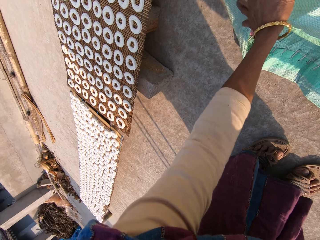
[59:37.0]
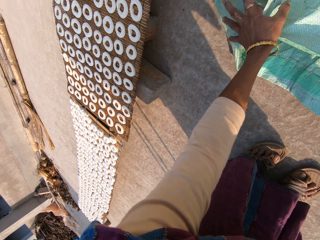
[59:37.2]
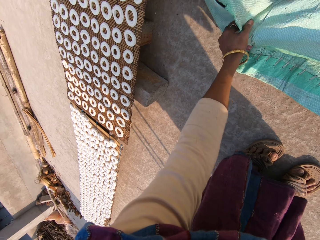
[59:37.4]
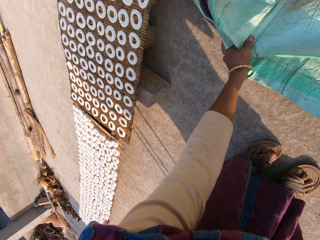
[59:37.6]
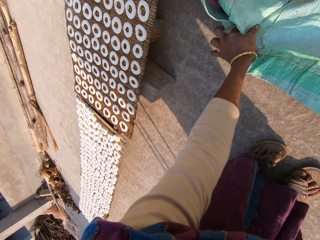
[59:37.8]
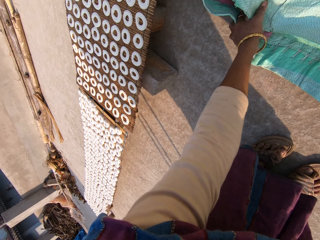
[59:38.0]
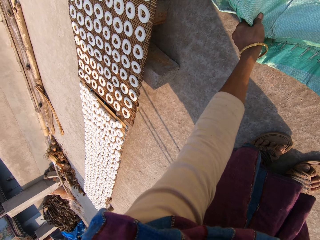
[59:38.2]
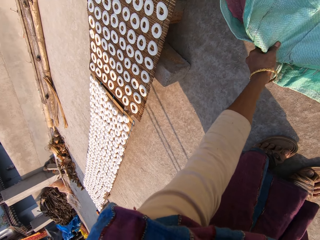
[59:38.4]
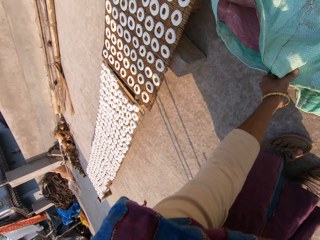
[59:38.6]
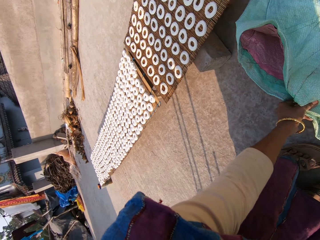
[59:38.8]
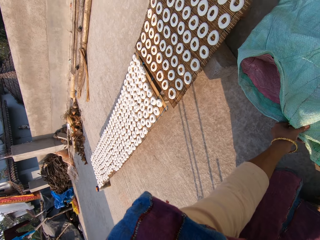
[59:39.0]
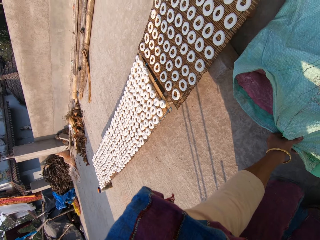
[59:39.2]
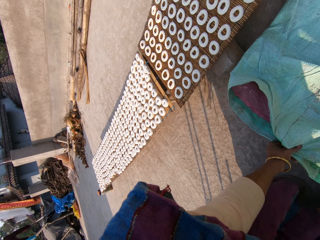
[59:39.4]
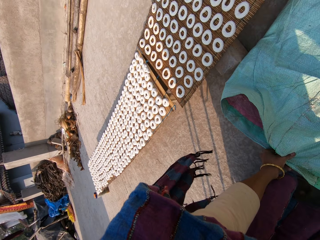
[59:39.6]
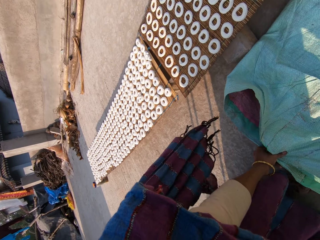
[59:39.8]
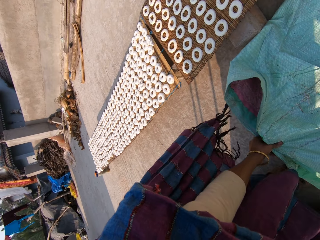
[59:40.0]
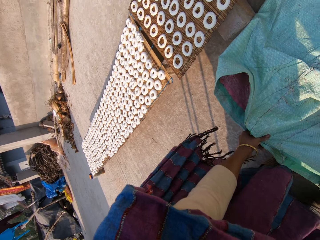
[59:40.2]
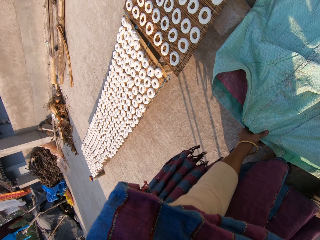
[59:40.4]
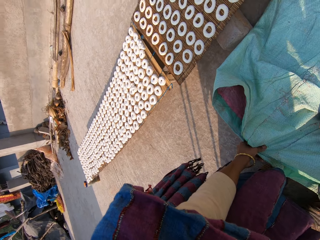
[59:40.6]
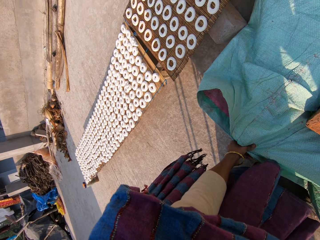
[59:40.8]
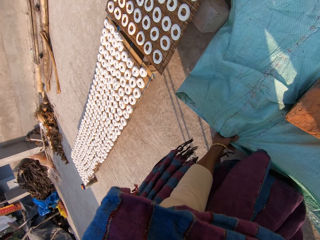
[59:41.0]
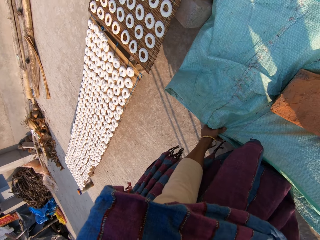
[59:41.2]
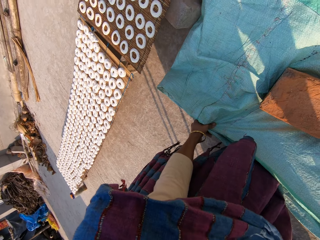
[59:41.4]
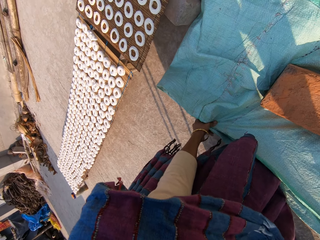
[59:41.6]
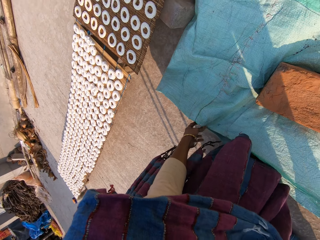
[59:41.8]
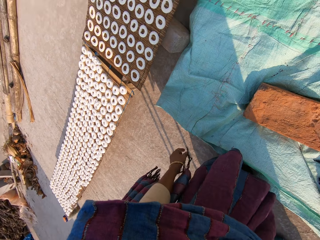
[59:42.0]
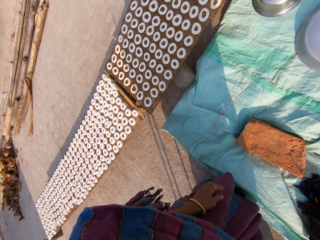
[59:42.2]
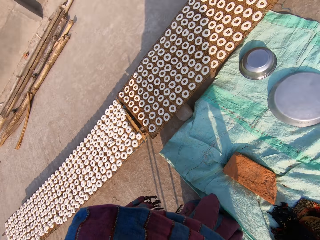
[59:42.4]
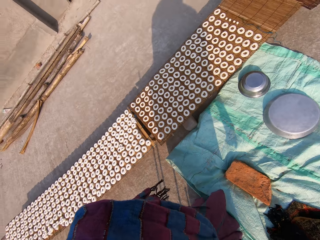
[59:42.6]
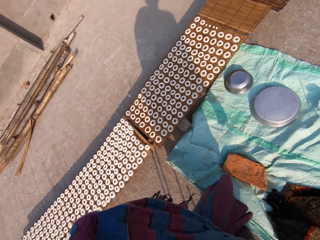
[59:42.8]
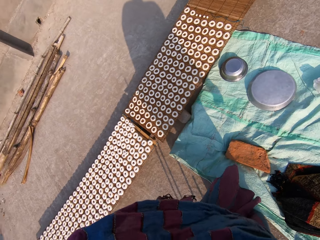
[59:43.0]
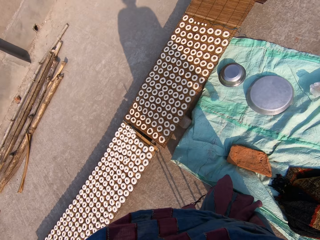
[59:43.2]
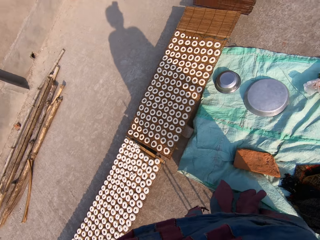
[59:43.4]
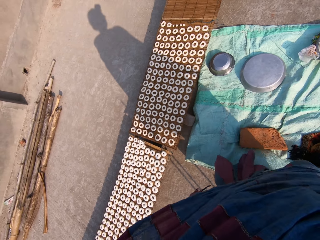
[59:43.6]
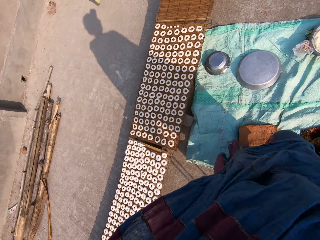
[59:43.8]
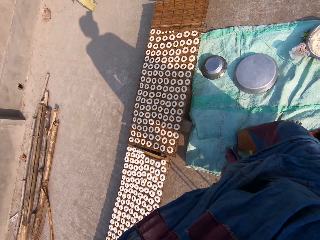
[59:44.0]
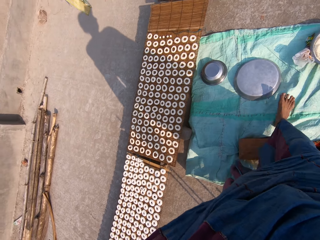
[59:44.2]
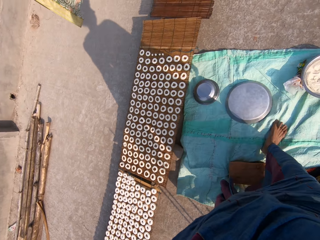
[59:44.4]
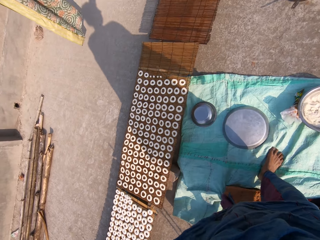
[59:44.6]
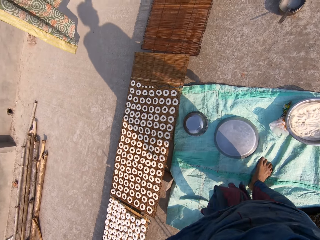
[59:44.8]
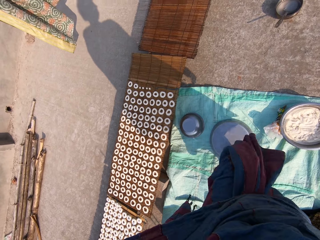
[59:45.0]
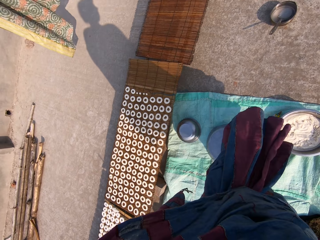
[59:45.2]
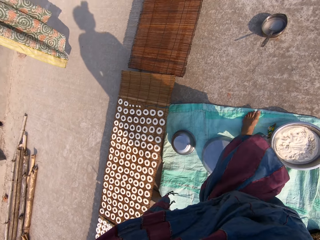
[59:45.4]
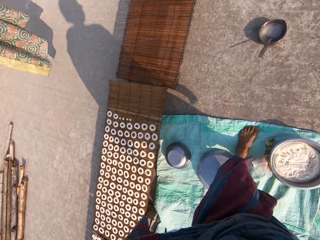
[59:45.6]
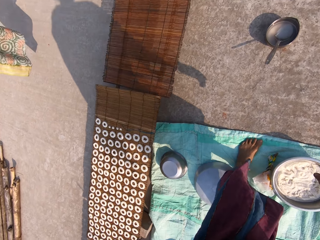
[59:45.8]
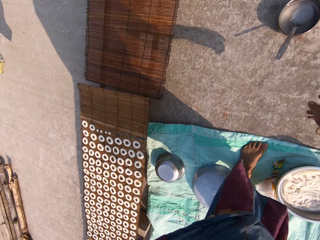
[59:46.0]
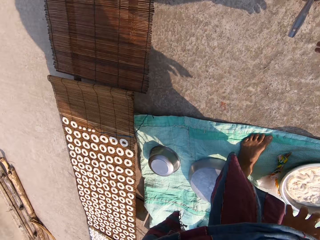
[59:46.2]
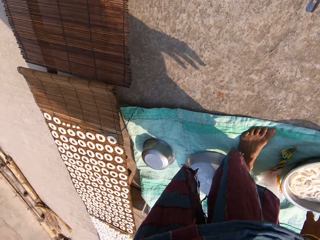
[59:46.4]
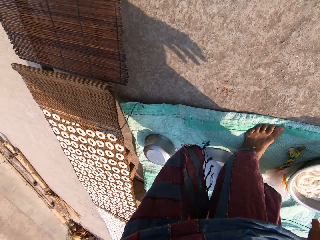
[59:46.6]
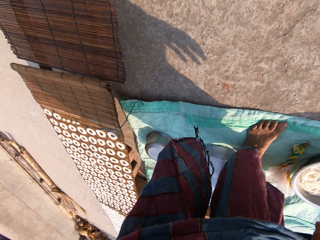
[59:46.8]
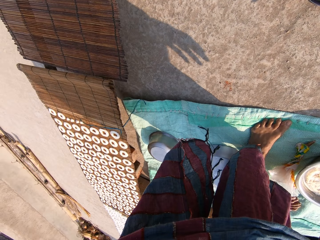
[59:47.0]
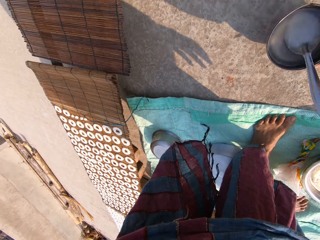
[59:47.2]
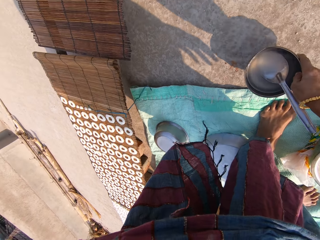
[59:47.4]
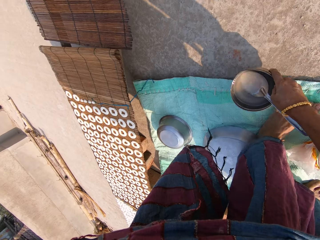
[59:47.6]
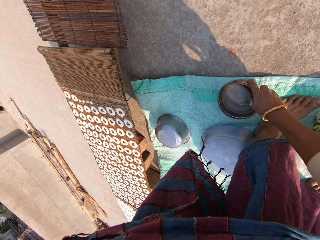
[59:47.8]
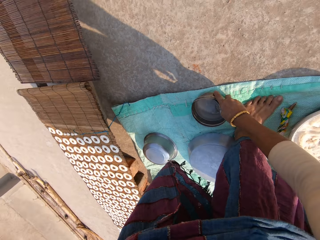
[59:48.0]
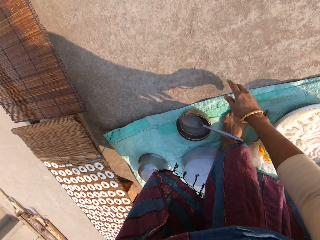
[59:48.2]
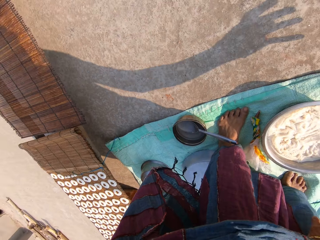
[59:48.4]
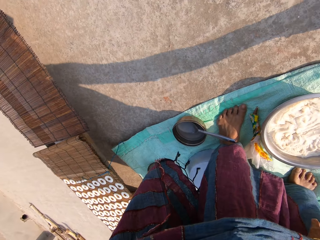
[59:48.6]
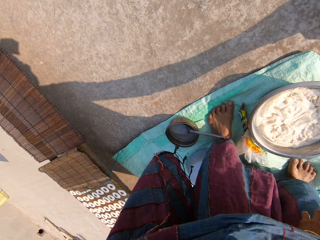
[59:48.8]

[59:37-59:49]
The camera wearer removes the sandals. She walks on the manila paper. She moves the plate and spoon on the ground with her right hand.

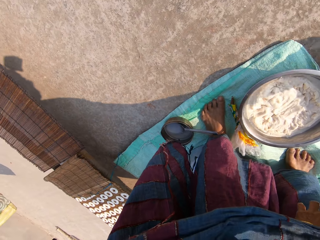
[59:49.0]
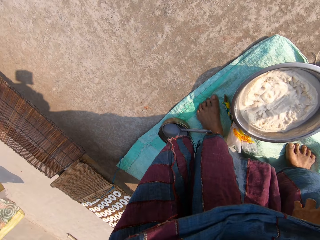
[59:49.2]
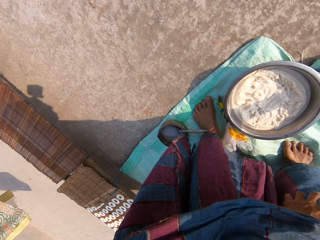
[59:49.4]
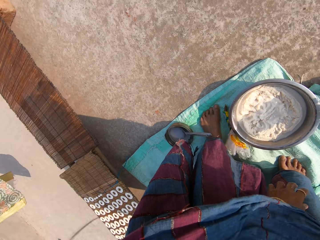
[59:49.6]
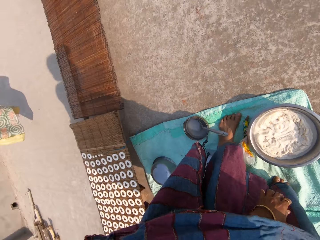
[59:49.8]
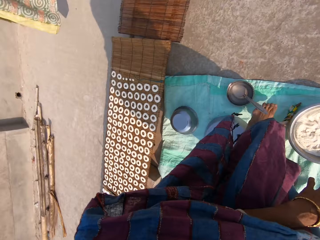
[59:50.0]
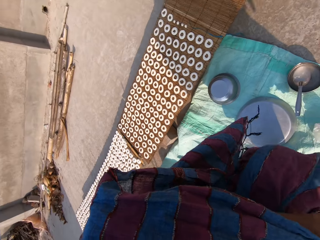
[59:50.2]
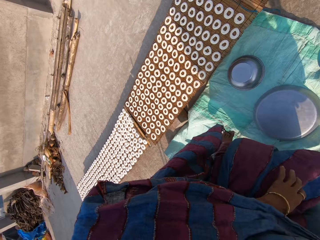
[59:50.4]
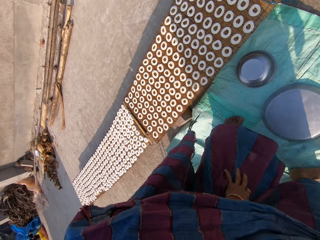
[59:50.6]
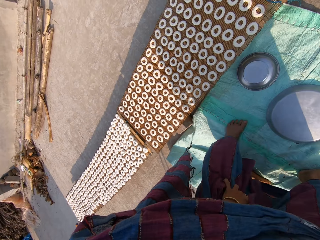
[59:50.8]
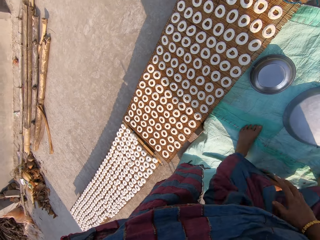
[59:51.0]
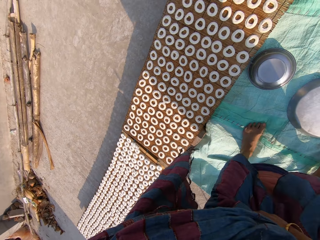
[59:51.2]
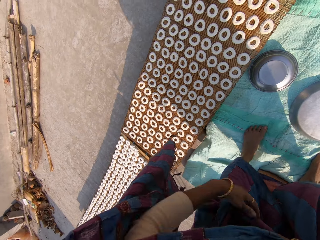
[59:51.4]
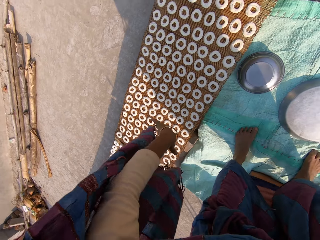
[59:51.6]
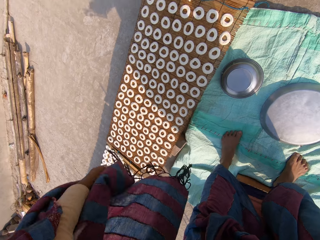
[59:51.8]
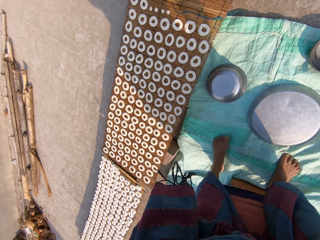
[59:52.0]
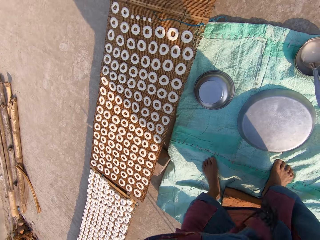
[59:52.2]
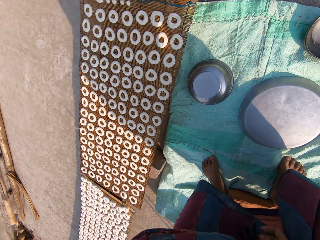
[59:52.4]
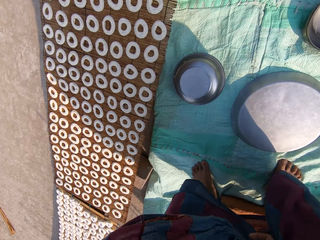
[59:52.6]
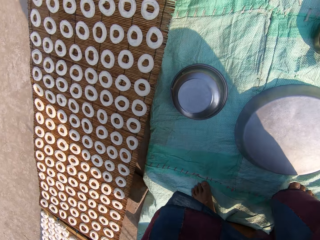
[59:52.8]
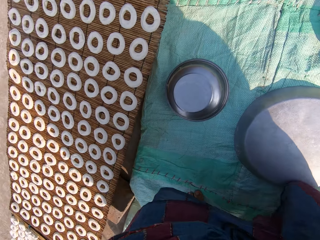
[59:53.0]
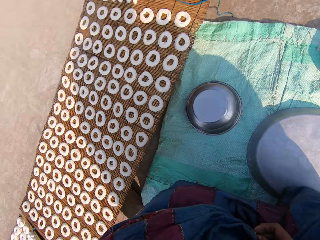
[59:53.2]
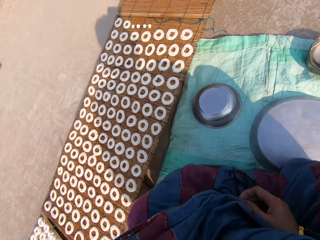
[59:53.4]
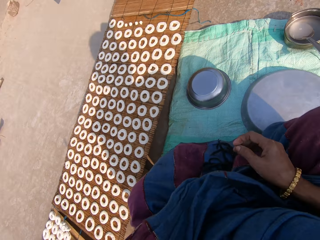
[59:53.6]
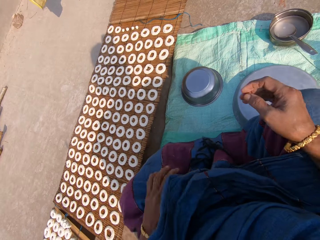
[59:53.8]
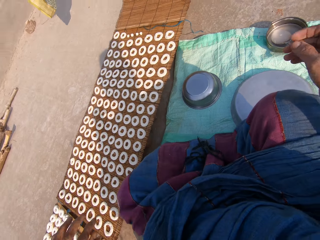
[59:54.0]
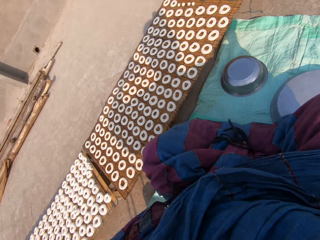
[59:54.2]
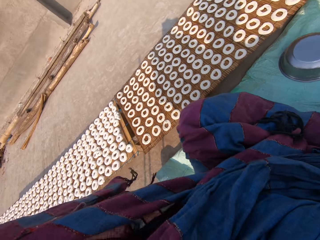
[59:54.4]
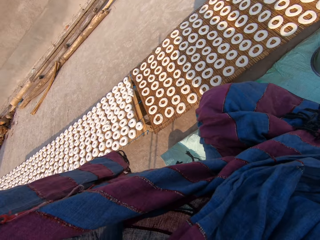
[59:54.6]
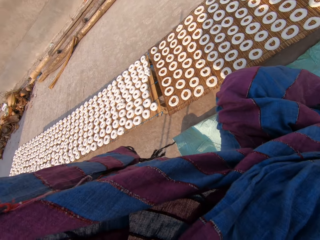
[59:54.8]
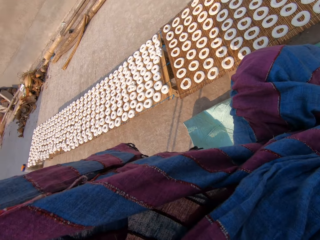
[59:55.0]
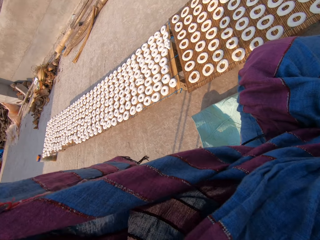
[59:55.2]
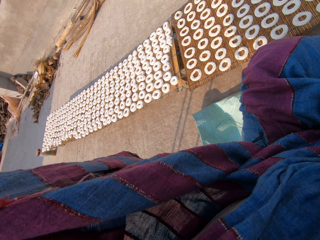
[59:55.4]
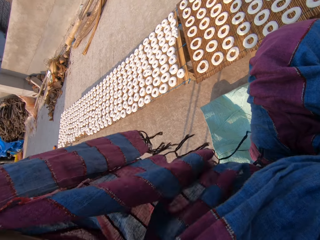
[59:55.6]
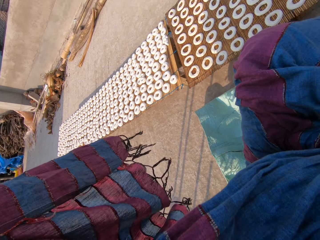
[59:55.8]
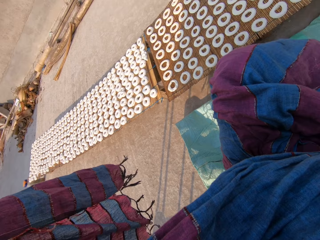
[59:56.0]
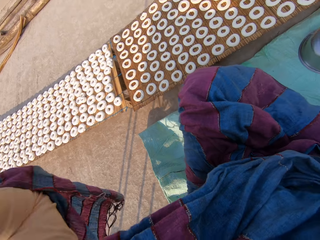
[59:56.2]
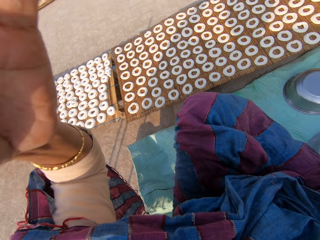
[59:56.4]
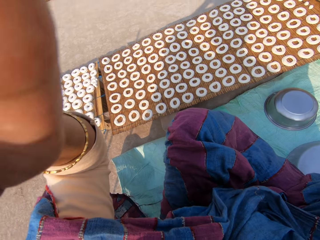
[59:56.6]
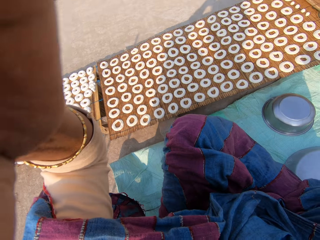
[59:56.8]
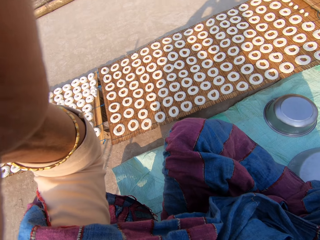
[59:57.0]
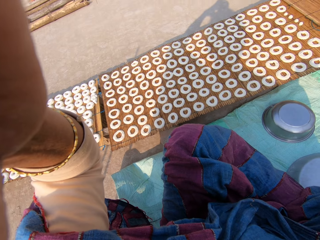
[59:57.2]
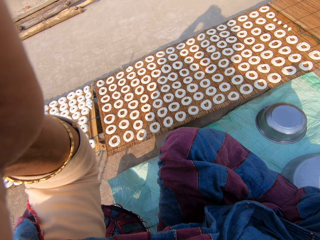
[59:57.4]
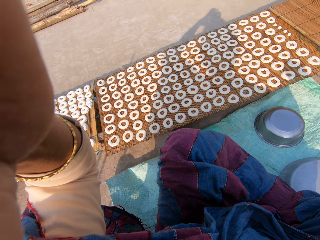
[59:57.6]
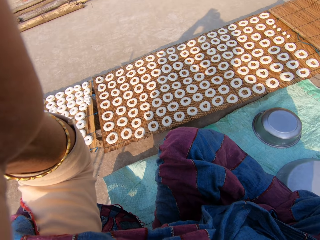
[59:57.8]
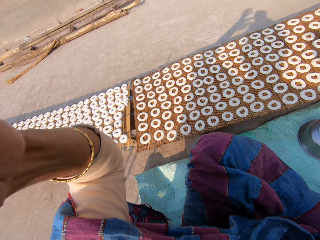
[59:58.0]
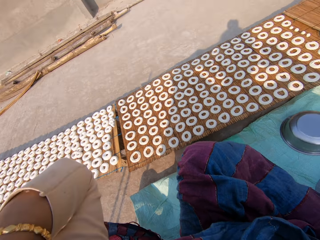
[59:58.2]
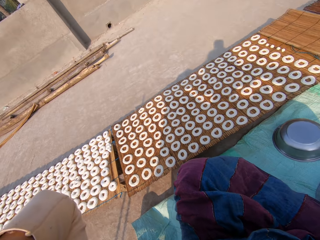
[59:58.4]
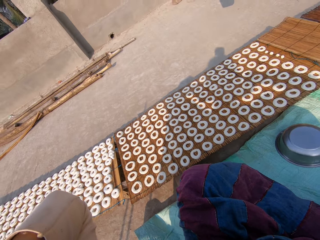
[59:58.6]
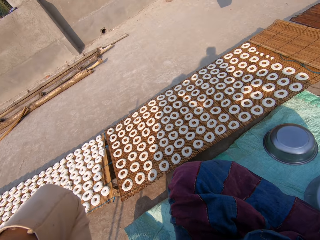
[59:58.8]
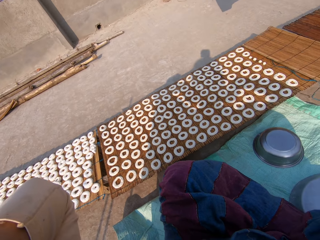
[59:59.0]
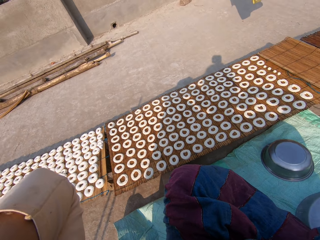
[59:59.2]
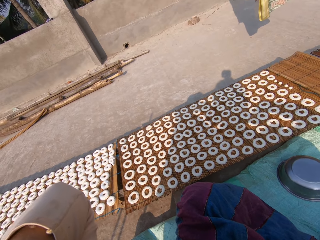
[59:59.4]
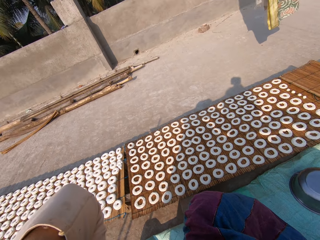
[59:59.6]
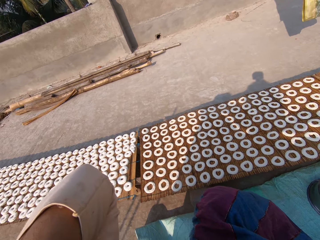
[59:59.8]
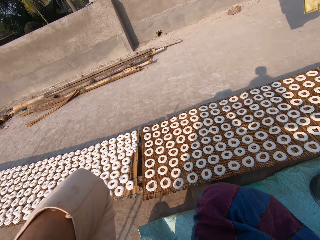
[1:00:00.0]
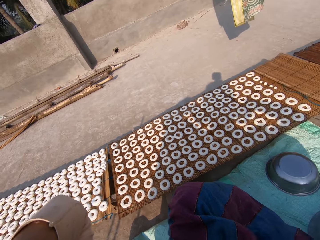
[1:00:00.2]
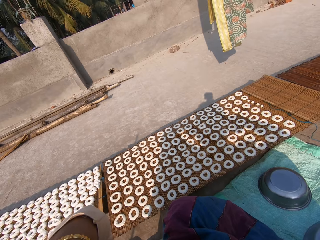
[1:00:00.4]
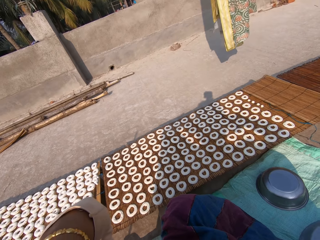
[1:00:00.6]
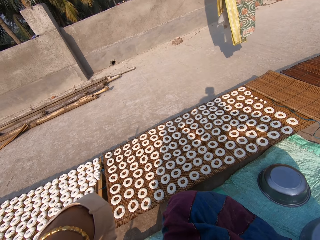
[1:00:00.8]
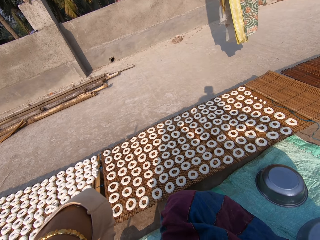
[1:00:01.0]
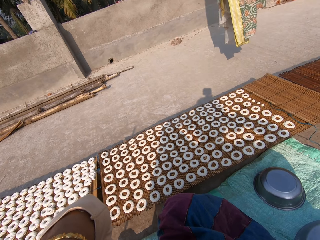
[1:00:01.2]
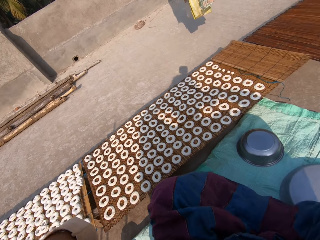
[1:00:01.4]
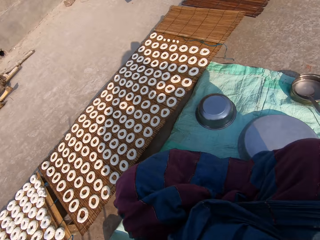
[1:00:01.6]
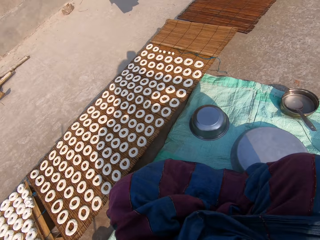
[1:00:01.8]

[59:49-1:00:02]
The camera wearer picks up something. She moves the plate on the ground with her right hand. She moves on the manila paper. She holds a cloth. She sits down. She adjusts the camera.
